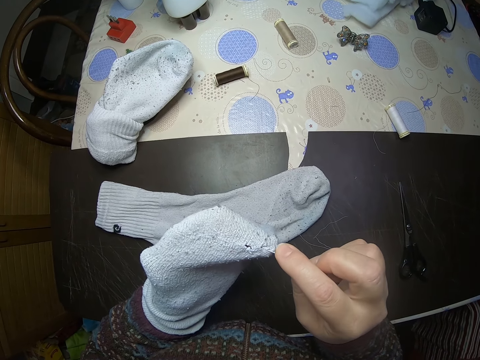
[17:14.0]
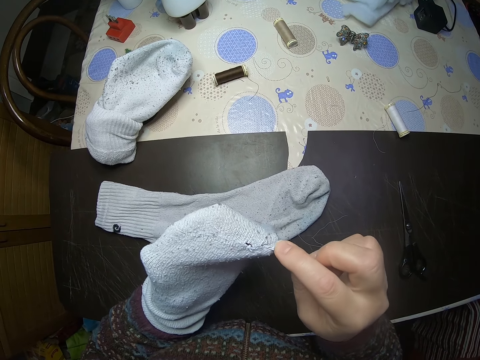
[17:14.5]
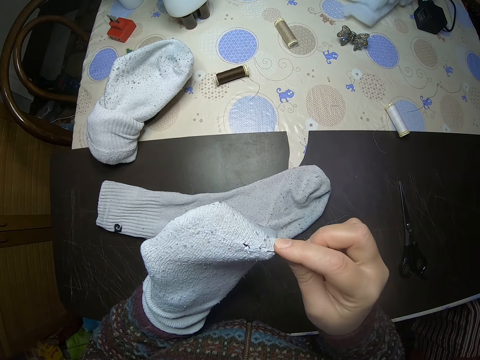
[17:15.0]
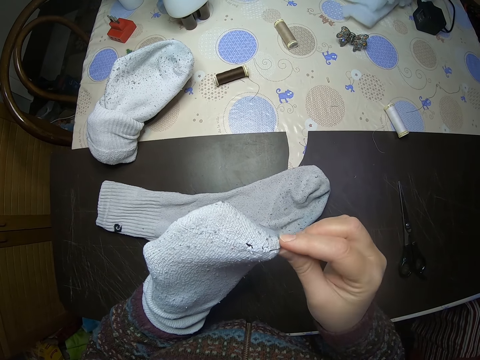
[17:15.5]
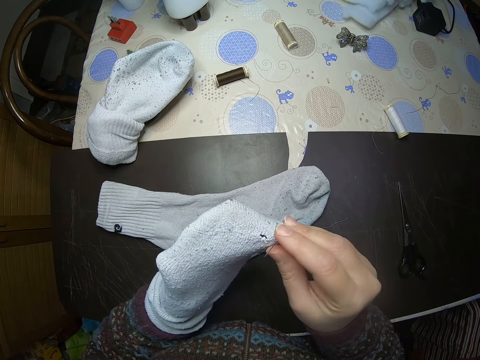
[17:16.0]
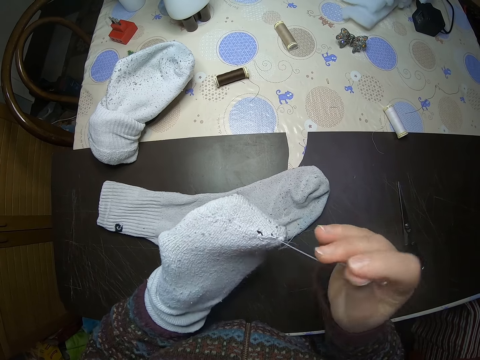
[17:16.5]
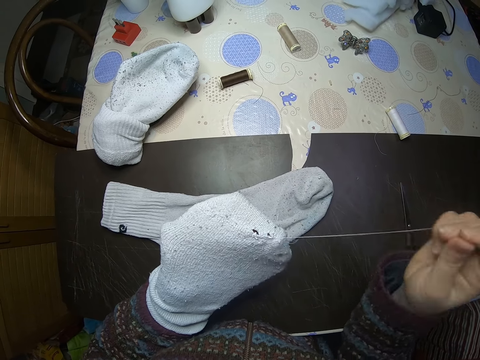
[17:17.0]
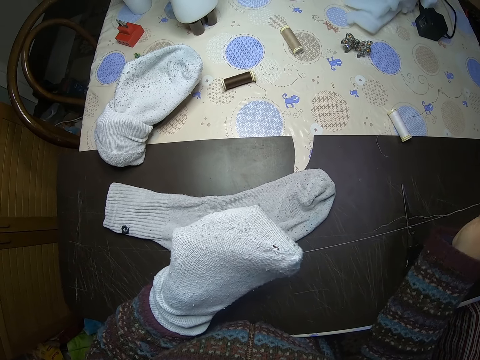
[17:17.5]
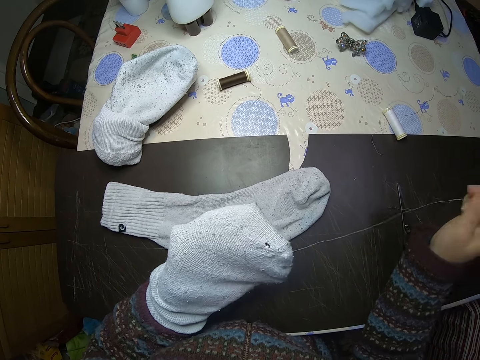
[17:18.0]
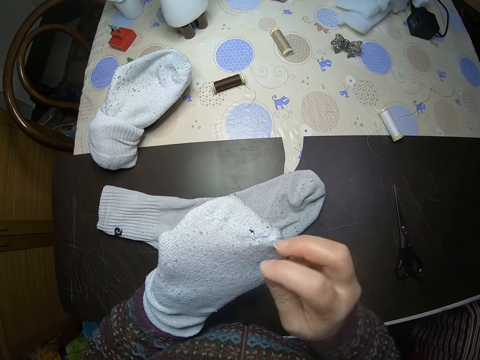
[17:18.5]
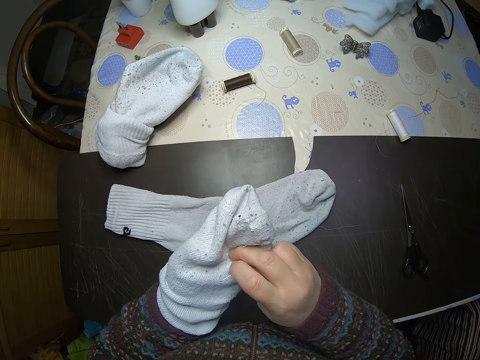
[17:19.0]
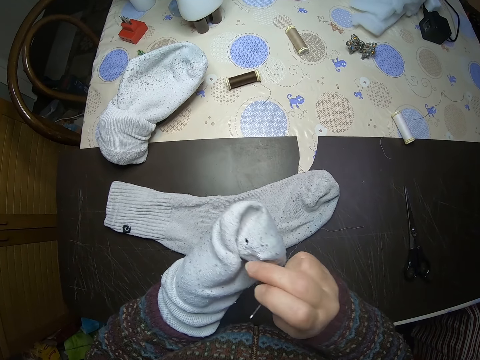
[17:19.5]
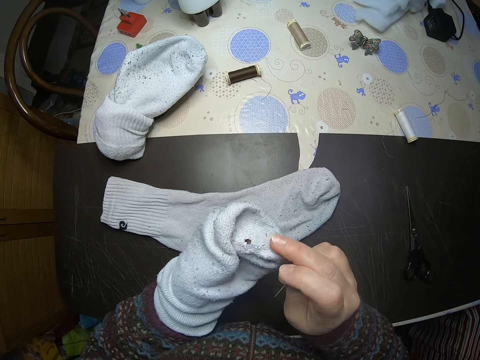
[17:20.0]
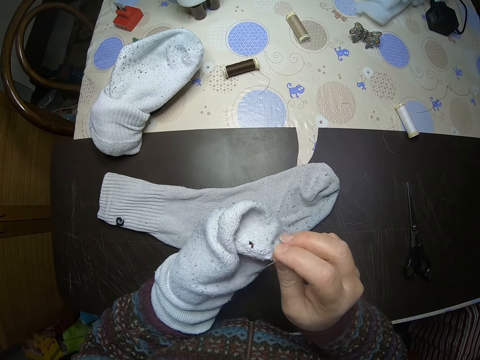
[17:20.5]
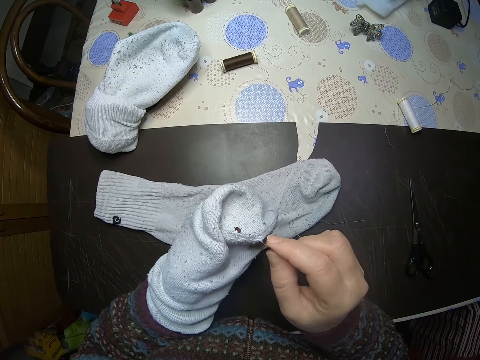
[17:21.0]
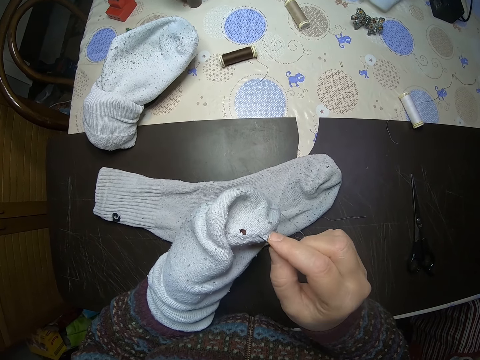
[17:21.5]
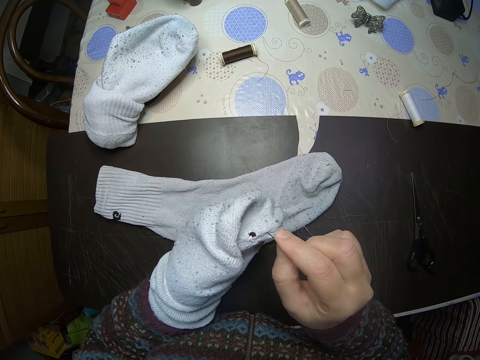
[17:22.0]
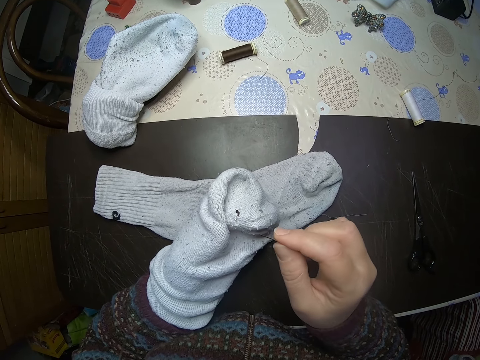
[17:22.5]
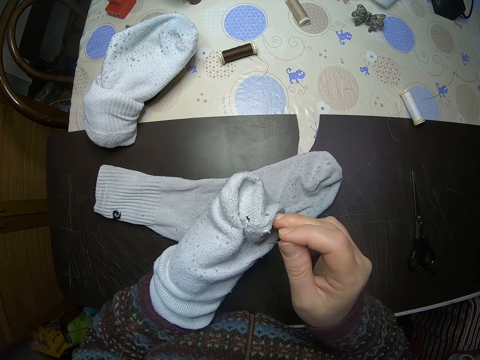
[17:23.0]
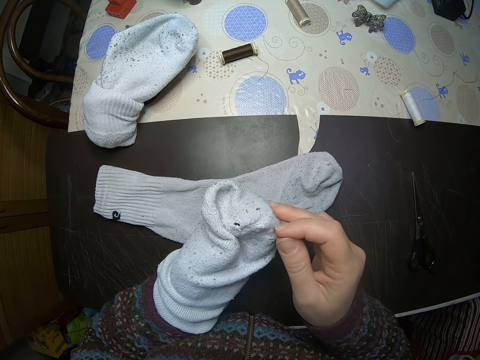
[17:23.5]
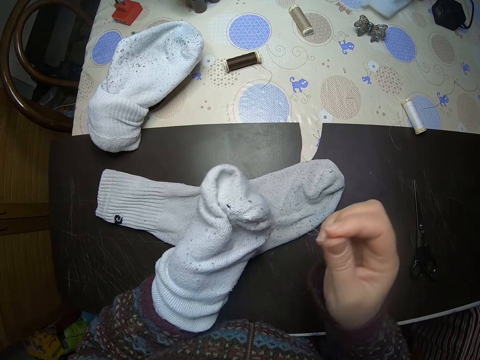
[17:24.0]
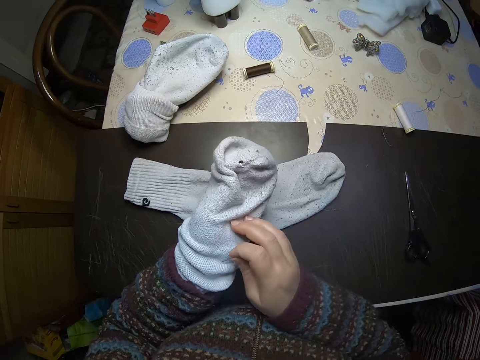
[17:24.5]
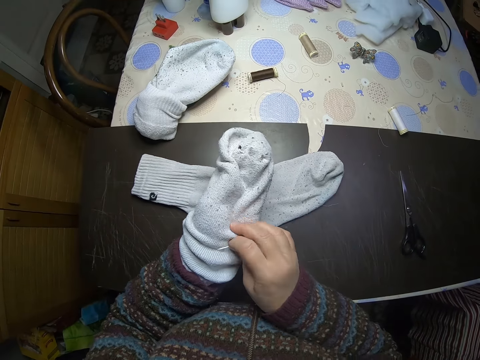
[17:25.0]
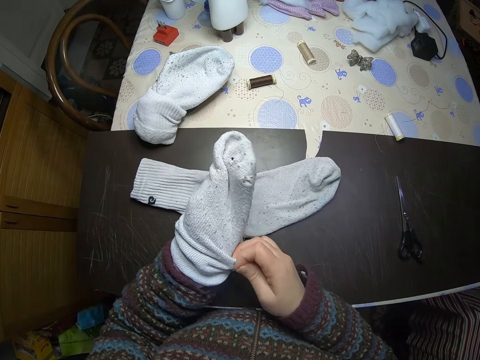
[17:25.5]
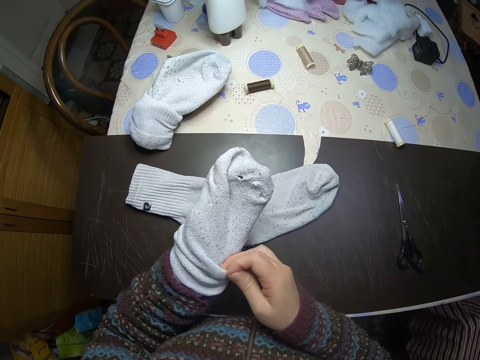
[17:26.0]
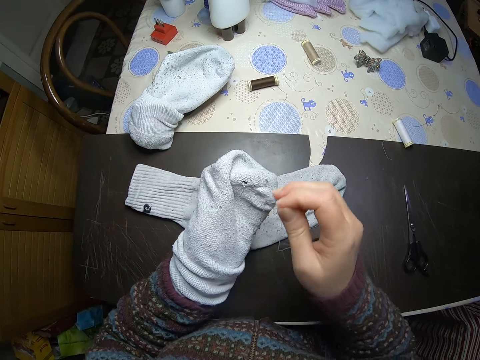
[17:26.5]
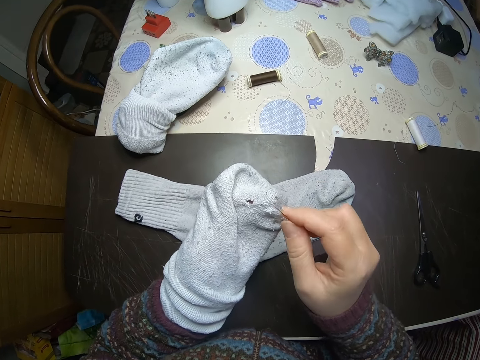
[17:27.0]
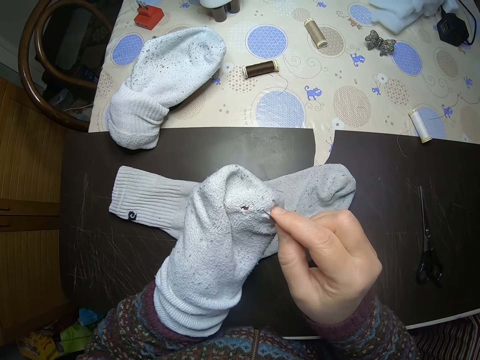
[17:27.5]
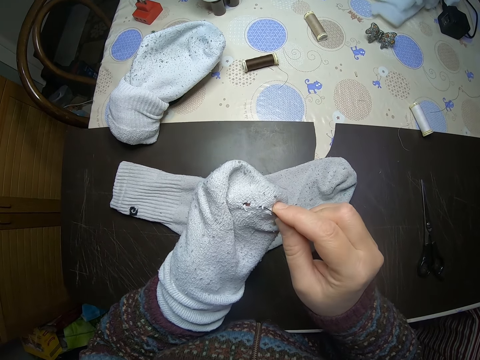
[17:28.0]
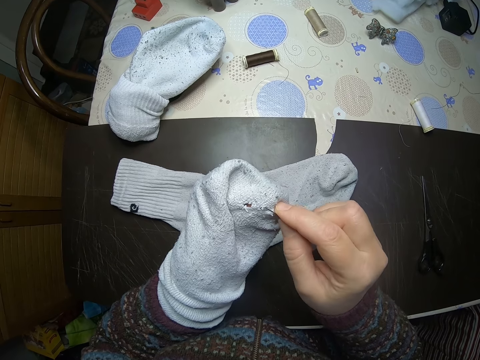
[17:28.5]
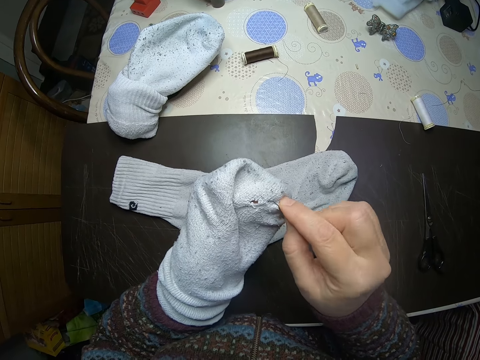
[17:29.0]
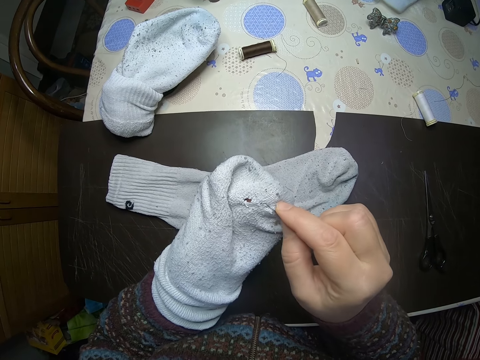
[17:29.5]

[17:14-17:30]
The camera wearer pulls the thread. They press the sock into hand. They sew a needle into a sock. They pull the thread. They pull the sock. They sew the needle into the sock.

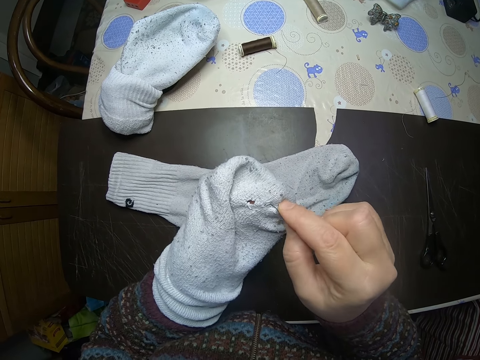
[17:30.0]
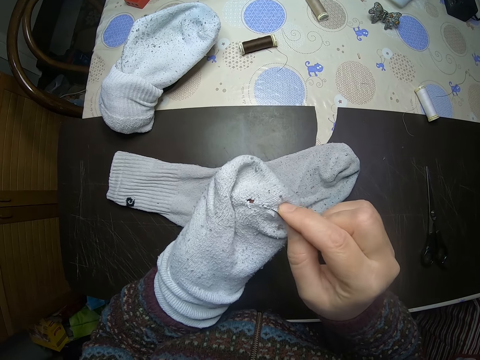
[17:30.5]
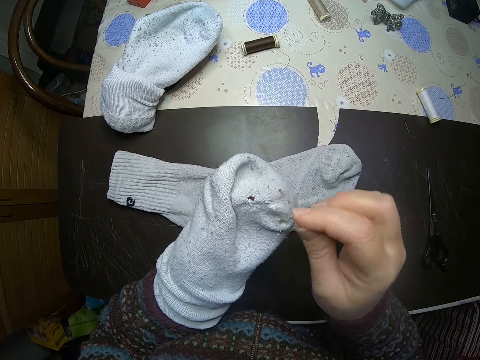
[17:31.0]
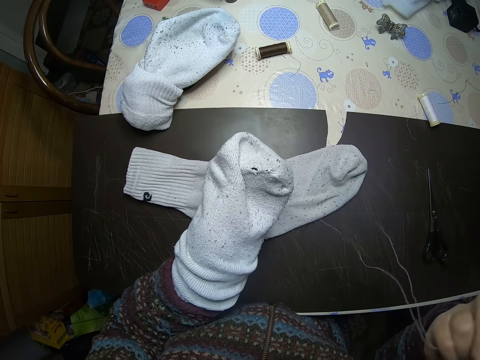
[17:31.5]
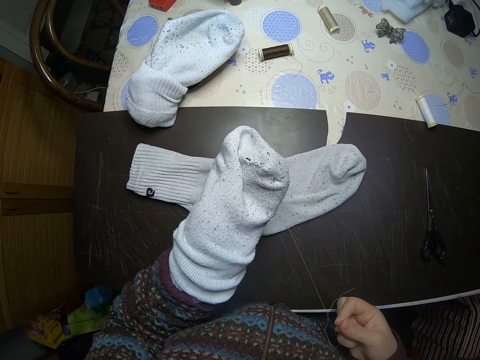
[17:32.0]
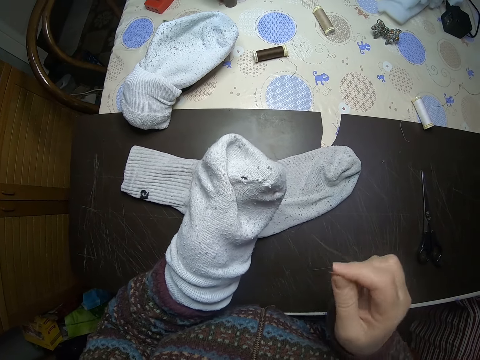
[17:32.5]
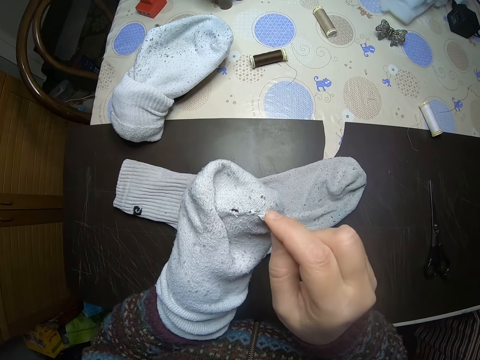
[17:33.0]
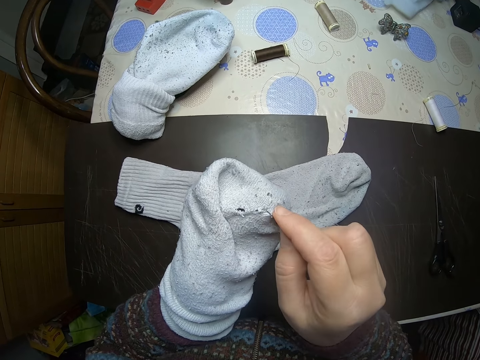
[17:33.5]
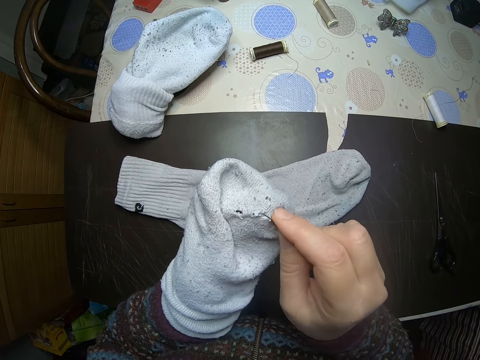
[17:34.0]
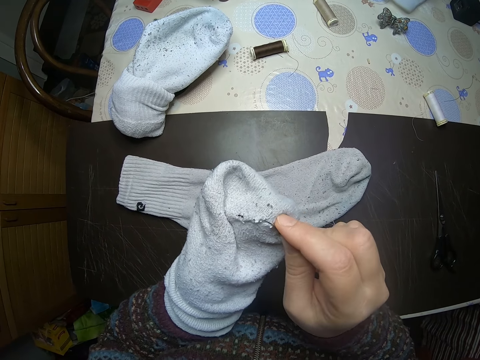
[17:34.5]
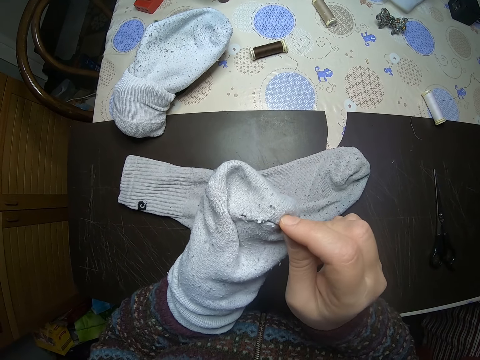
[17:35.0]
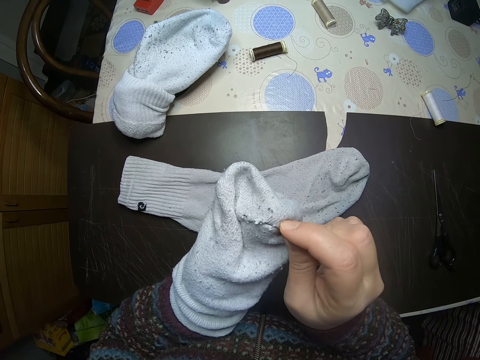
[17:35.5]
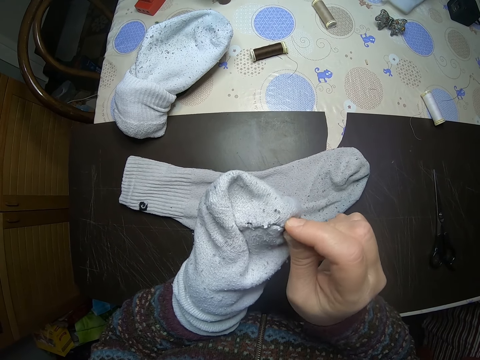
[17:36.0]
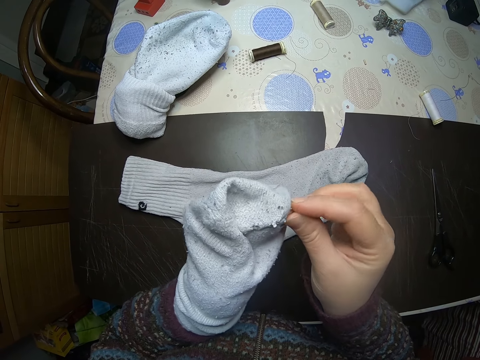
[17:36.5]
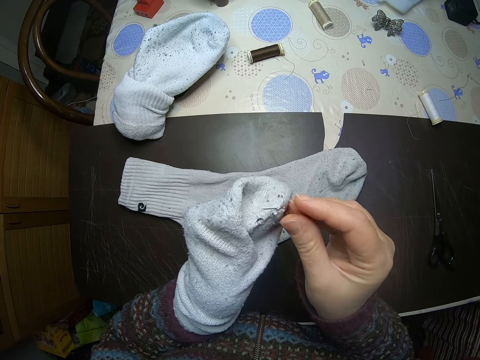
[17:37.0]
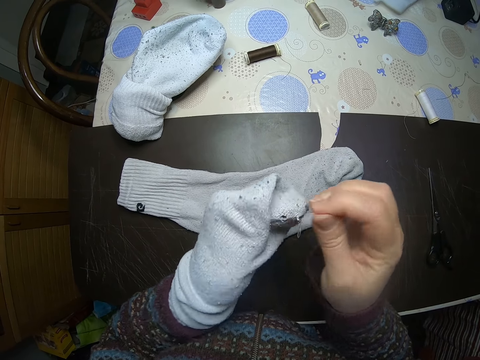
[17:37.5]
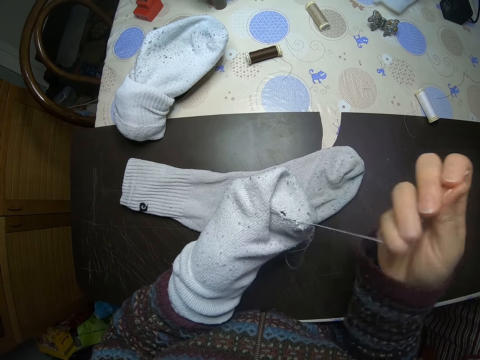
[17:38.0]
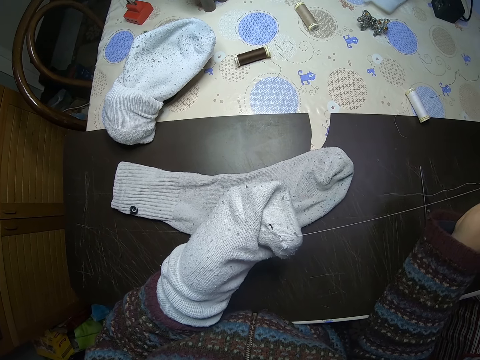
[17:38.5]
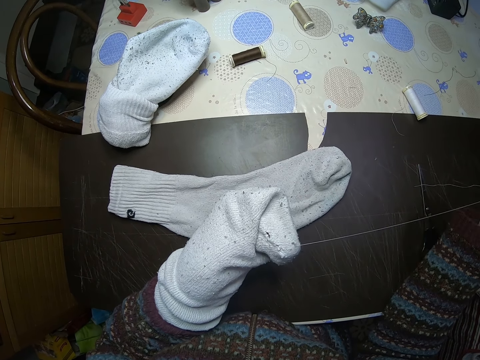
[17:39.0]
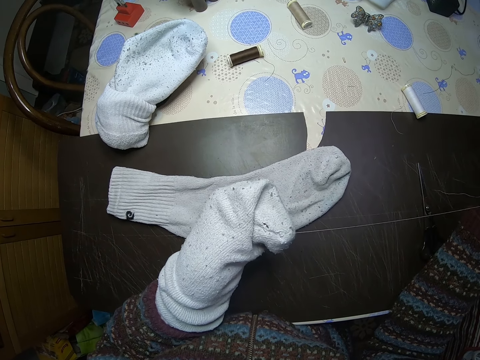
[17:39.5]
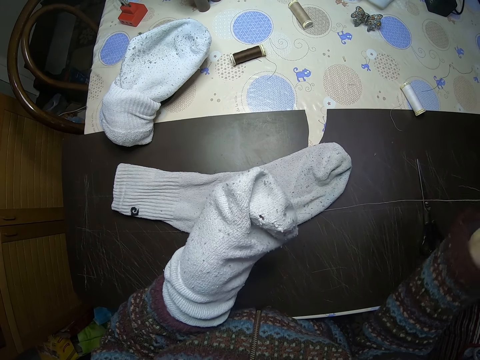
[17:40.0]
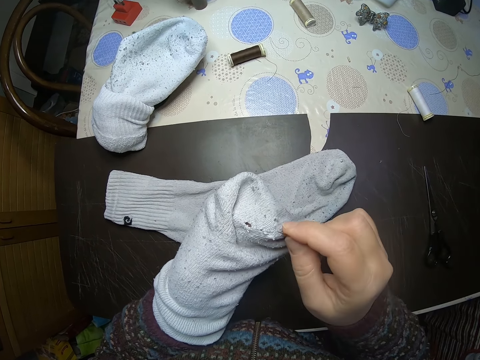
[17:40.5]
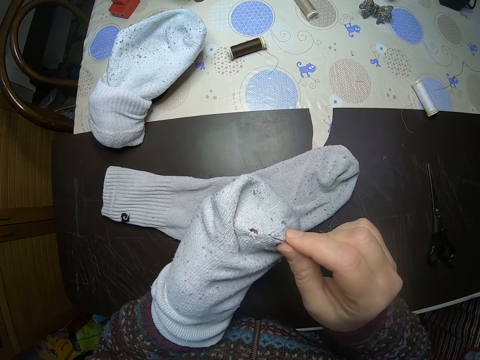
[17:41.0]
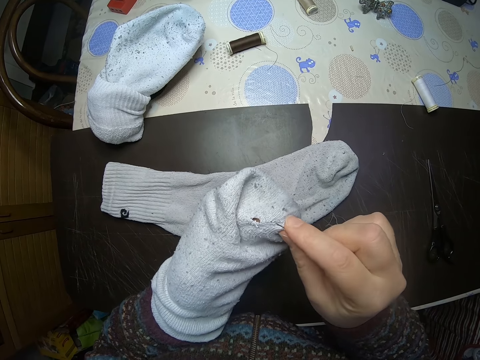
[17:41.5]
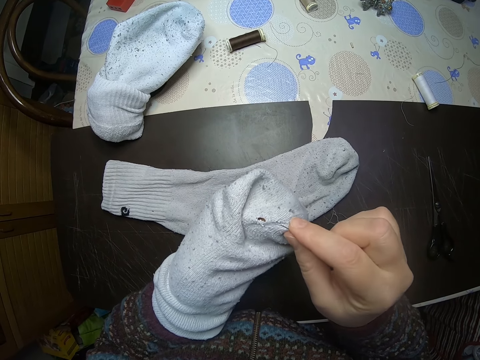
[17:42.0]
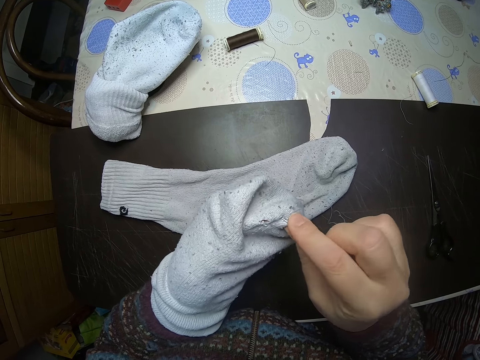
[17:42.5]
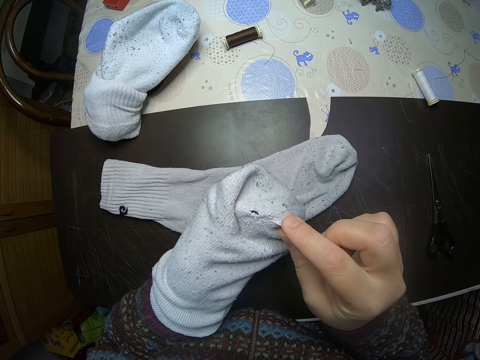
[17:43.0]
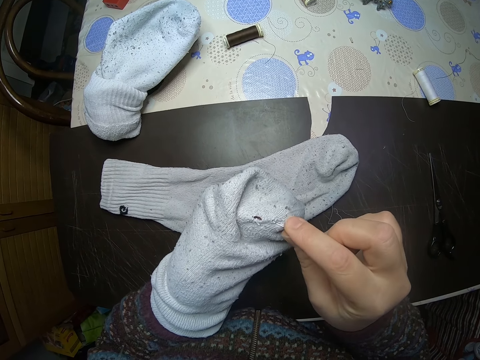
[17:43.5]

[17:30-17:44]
The camera wearer pulls the thread. They sew a needle into a sock. They pull the thread. They sew the needle into the sock.
